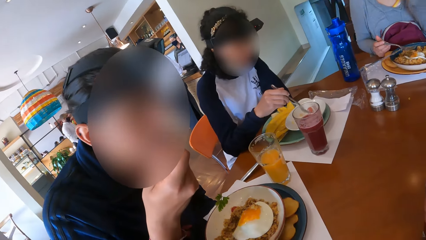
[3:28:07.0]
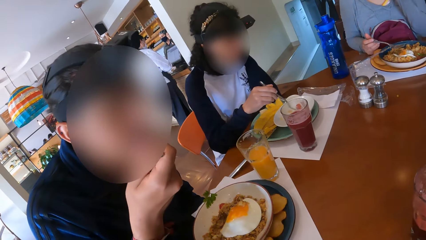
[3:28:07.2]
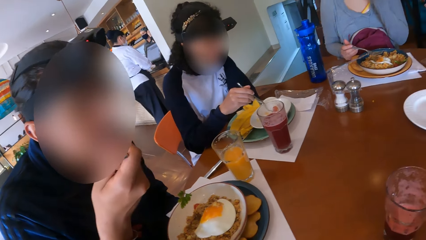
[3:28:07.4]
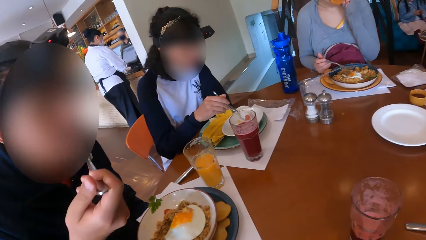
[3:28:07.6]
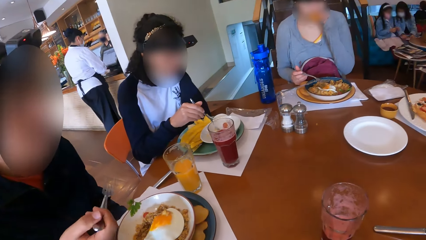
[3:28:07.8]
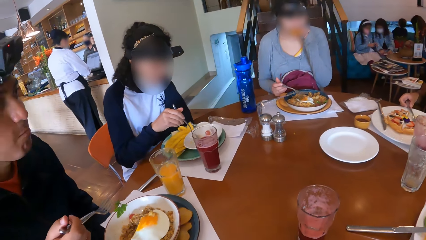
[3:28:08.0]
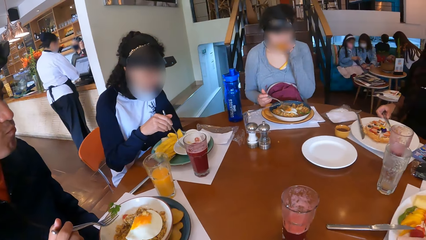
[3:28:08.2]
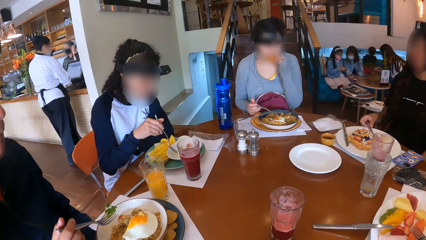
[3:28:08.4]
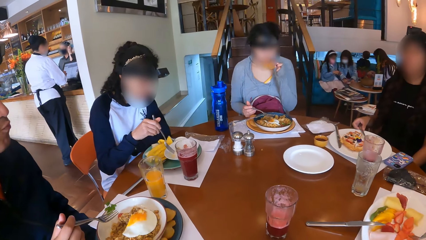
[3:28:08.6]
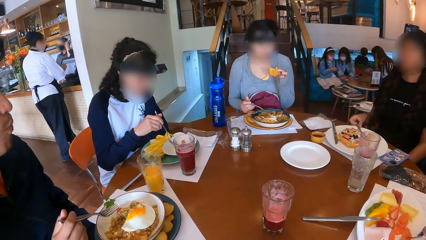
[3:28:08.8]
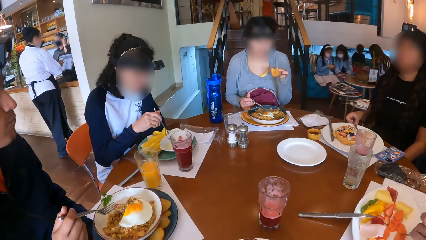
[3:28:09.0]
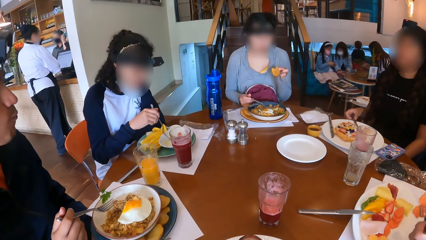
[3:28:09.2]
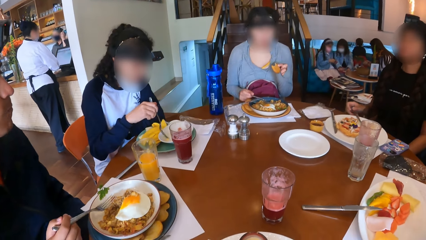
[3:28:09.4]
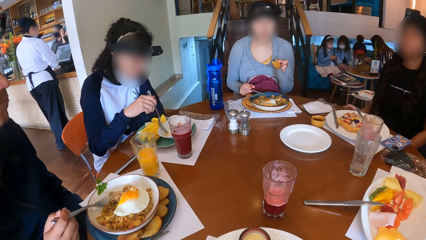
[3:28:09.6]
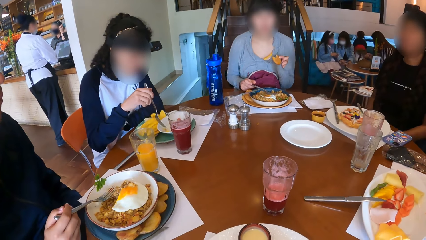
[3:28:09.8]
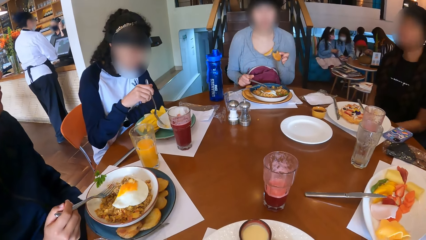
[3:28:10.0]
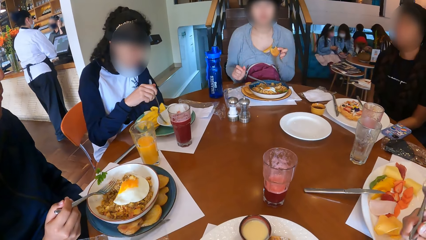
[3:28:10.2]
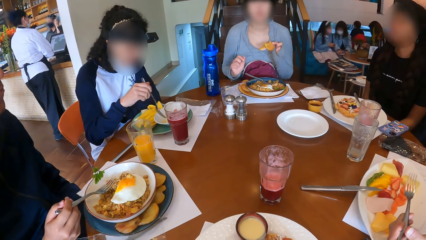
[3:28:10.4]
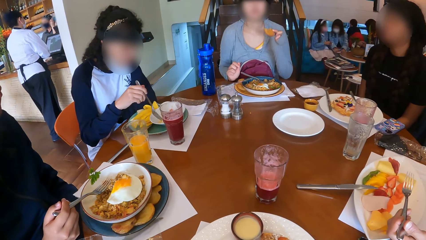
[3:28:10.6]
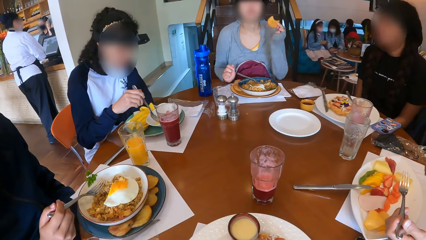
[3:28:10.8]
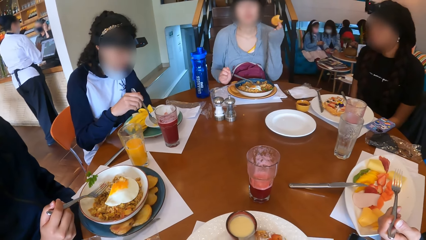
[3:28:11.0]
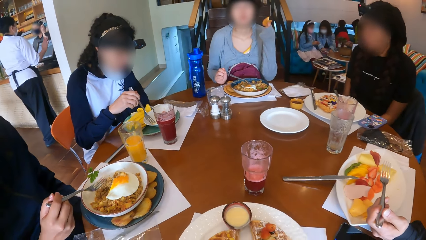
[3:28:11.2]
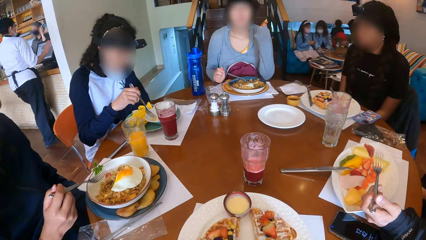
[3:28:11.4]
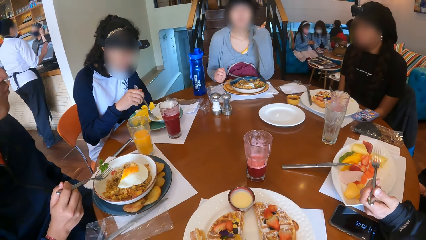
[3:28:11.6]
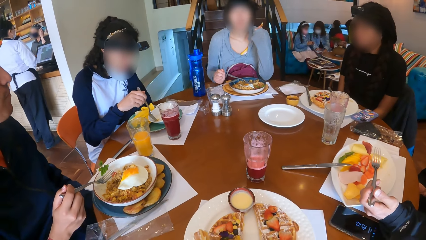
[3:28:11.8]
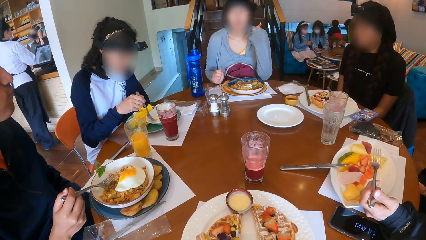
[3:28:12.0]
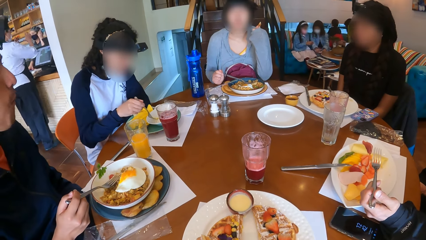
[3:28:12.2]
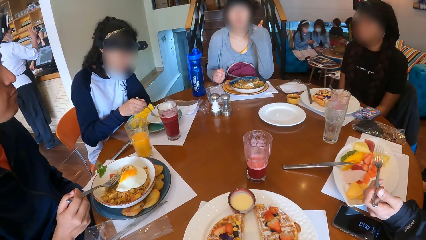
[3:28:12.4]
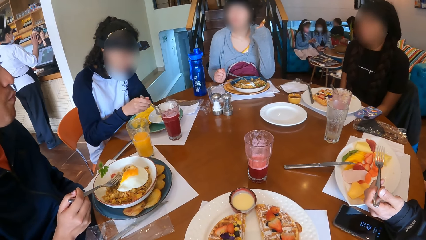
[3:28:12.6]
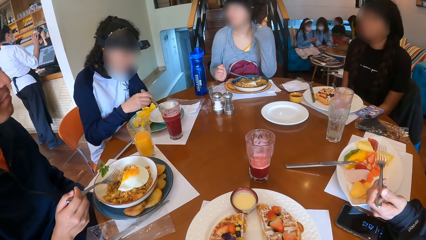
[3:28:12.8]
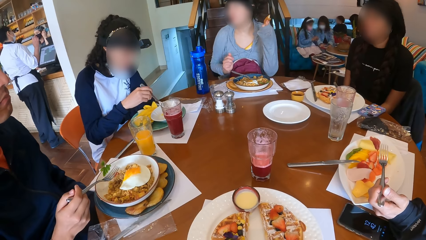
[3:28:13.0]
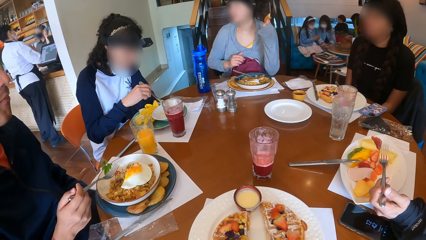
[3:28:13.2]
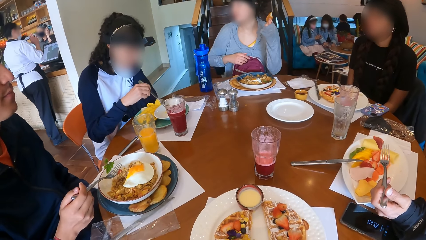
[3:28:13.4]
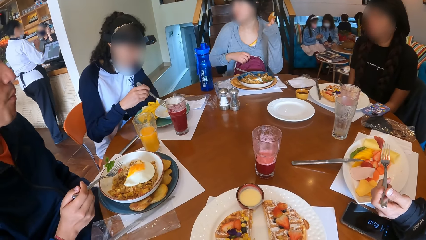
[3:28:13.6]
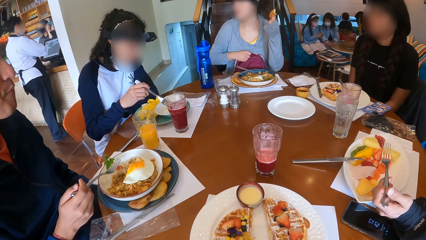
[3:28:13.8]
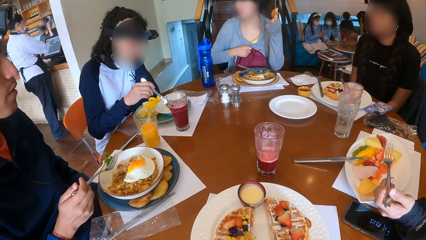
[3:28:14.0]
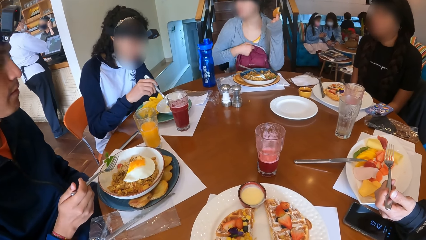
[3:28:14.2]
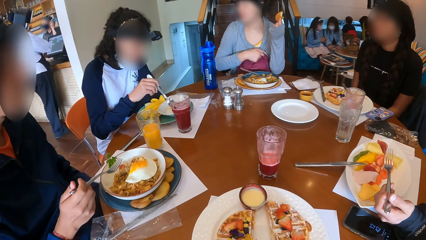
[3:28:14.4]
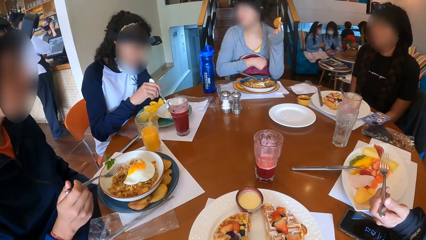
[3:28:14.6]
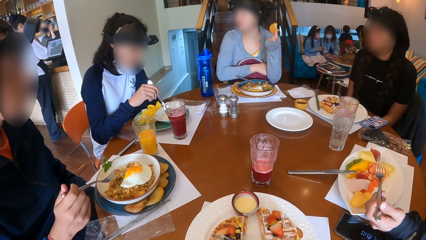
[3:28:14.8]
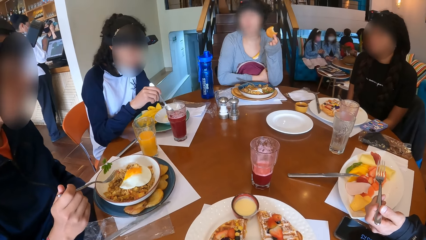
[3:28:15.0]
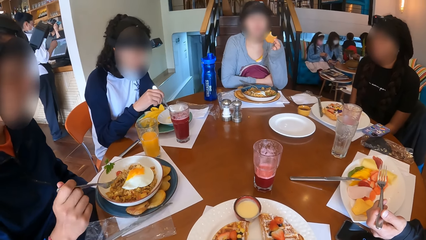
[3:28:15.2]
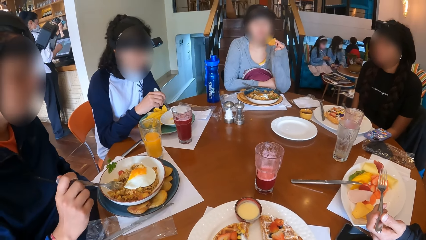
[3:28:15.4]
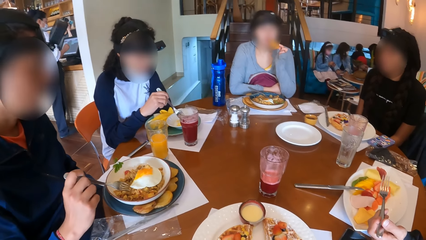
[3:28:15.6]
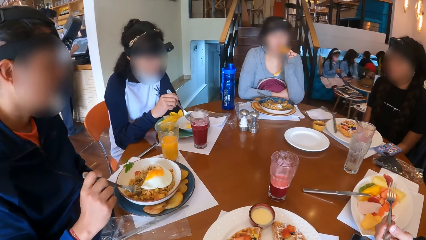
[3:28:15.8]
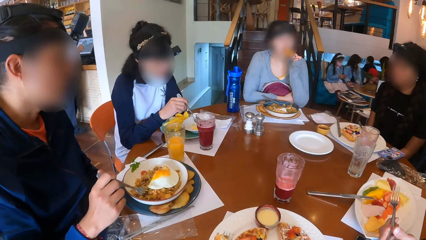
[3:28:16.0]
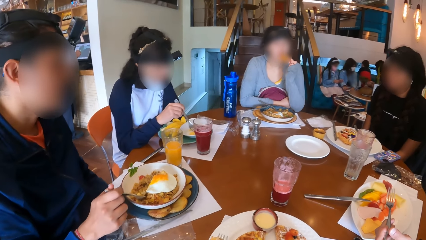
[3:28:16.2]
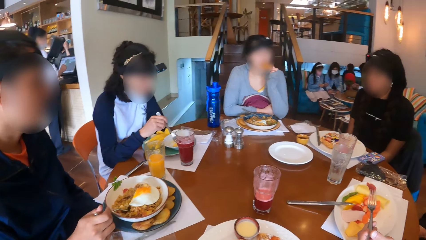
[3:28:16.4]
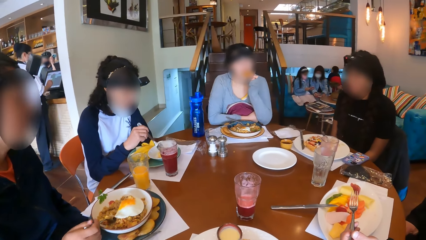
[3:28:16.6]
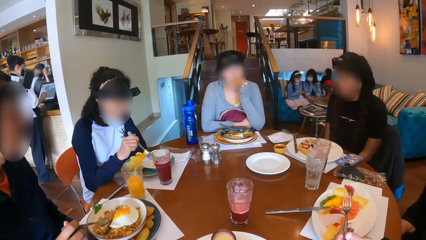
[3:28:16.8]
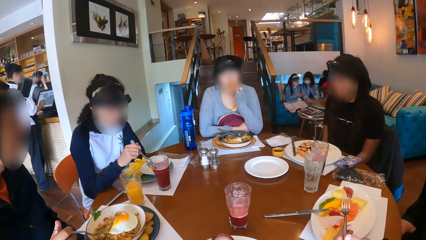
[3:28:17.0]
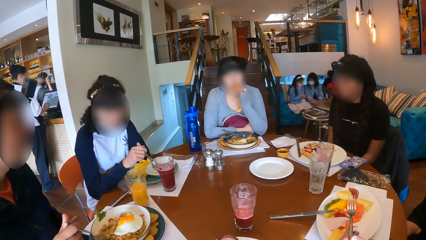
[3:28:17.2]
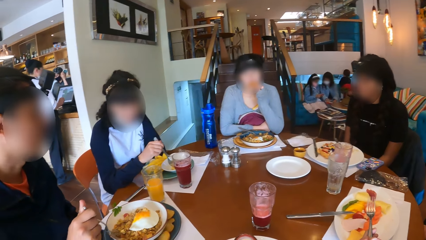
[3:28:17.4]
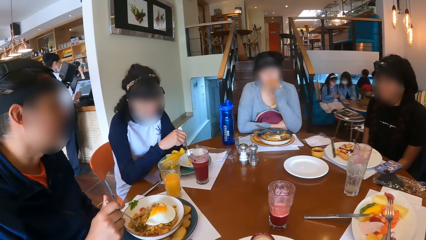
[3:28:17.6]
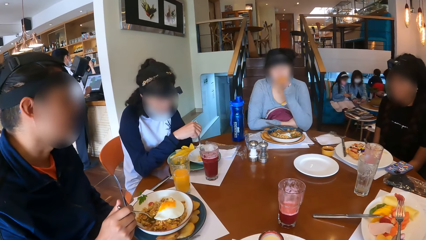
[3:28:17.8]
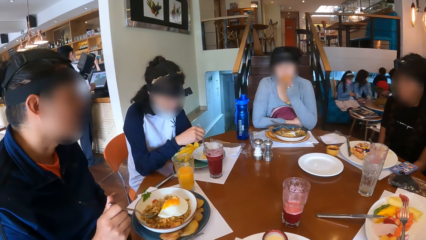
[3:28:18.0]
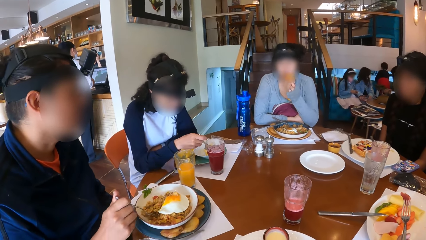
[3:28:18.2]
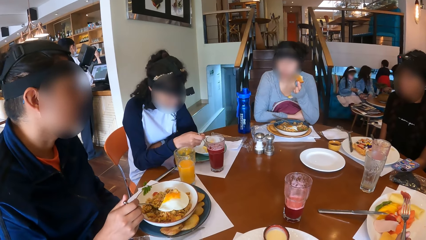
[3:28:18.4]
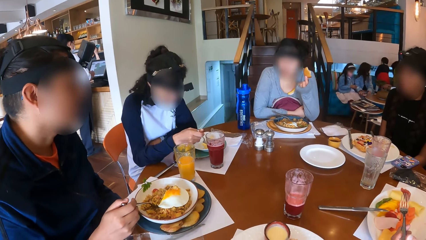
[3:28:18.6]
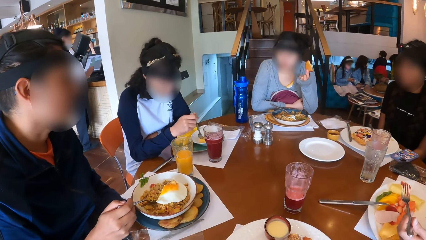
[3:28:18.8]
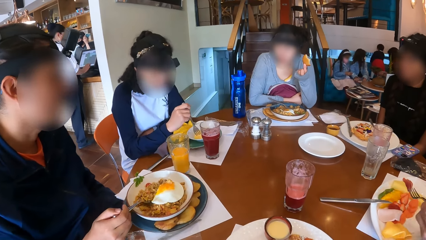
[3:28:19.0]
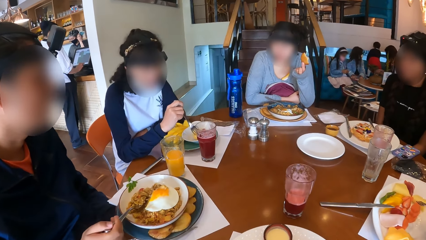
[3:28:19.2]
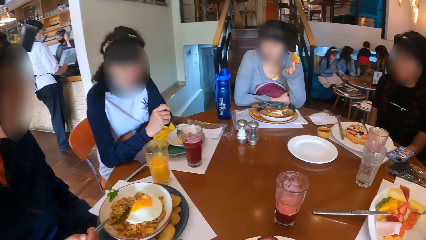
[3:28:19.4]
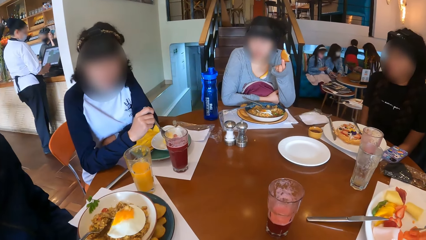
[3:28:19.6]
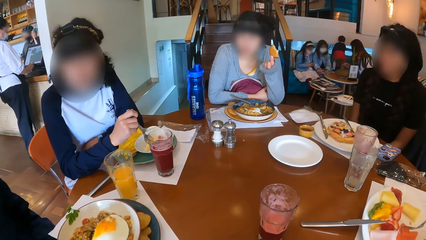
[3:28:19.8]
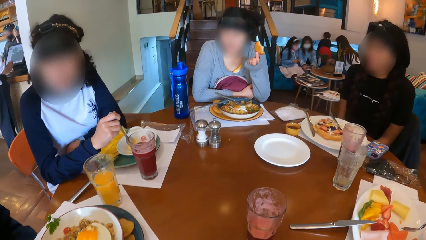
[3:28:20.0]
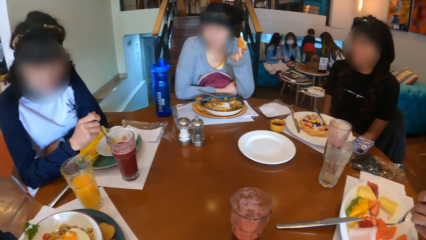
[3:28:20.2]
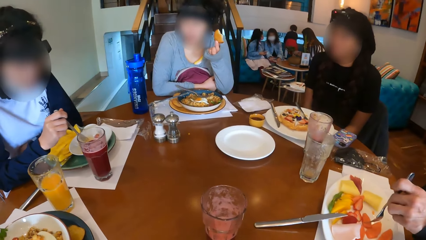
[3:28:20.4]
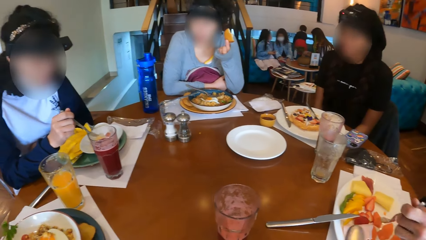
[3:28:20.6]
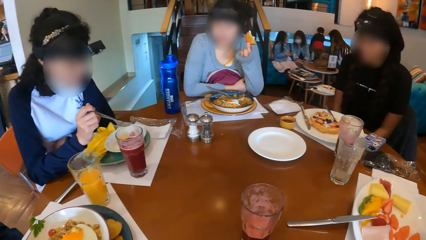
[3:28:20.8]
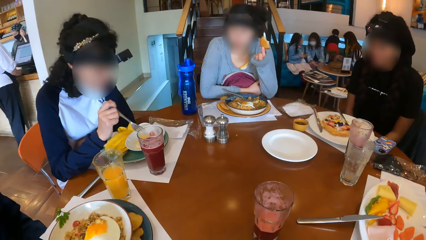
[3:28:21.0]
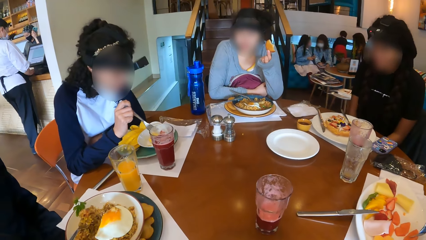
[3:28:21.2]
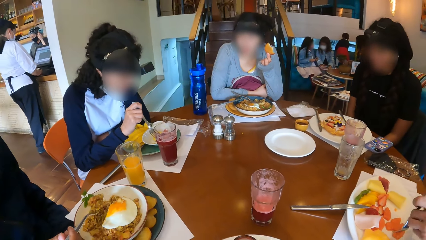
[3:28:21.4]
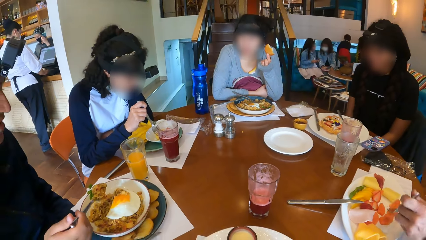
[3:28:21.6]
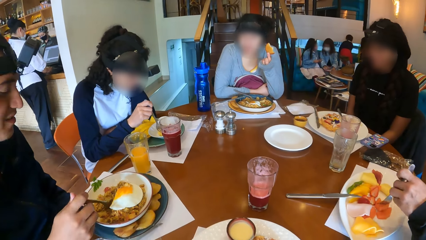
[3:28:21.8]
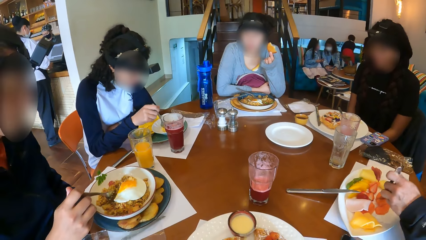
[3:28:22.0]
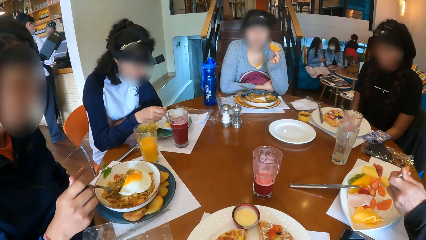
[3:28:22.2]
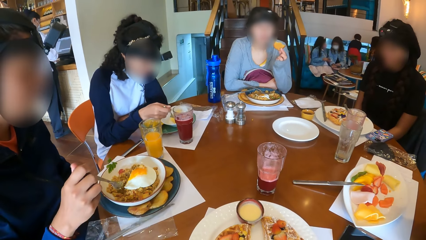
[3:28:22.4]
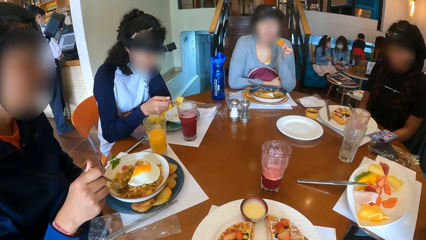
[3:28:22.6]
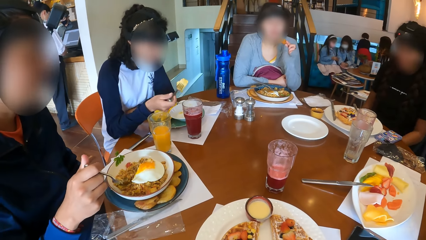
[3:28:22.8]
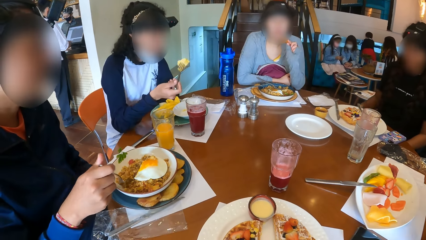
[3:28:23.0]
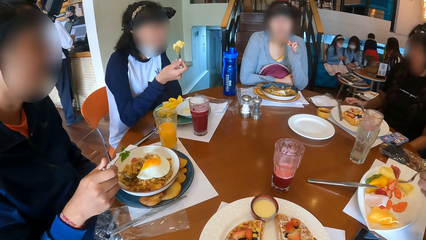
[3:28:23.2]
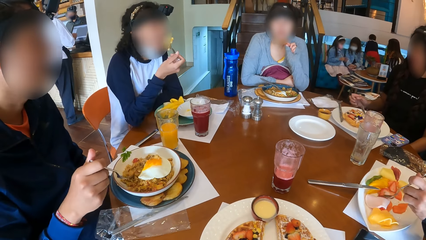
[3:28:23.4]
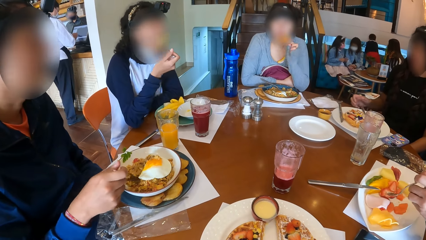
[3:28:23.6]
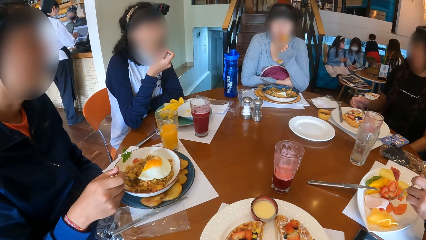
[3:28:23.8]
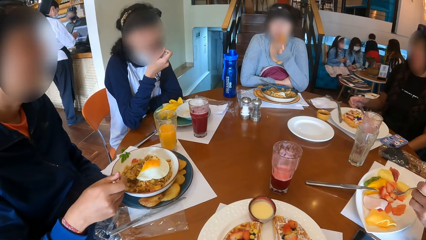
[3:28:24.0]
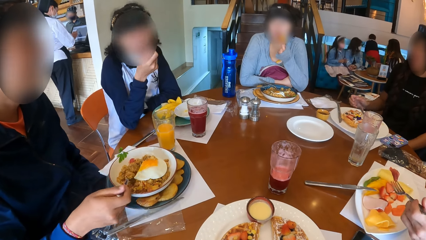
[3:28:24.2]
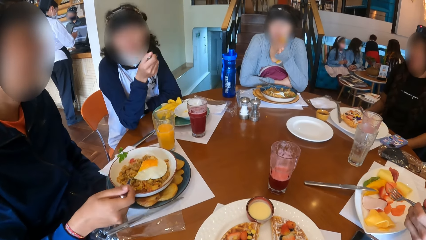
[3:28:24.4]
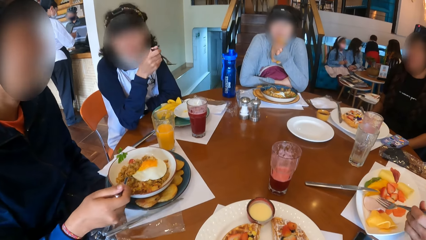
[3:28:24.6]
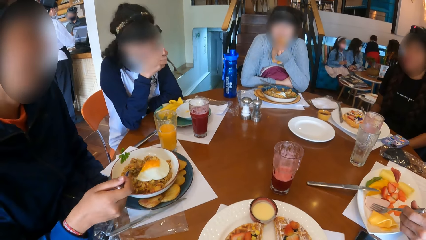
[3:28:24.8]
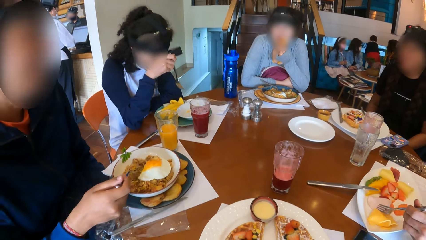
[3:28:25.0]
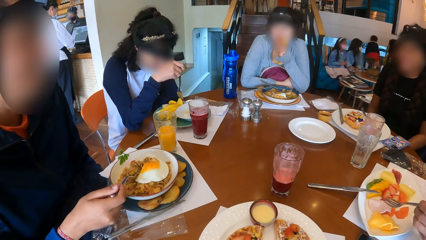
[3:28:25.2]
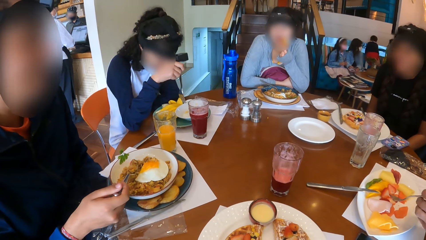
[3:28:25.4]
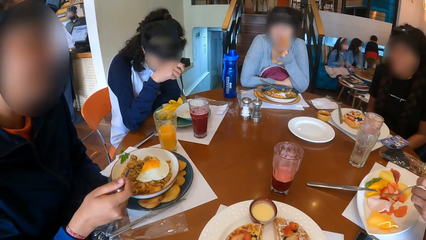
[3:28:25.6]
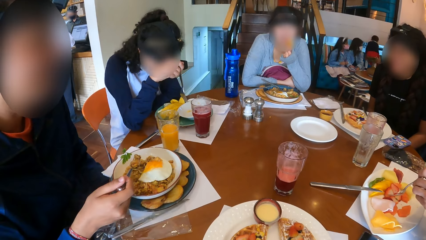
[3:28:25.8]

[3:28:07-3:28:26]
The third woman eats the cookie in her left hand. The first man picks up the strawberry from the plate with the fork in his left hand. The third woman removes her right hand from the fork in the plate, adjusts a bag on her thigh with her right hand, and eats the cookie in her left hand. The second man picks up a fork full of porridge from the plate with his right hand. The first woman picks up a pawpaw from the plate with the fork in her right hand. The first man picks up the strawberry from the plate with the fork in his left hand. The second man places the fork full of porridge on the plate with his right hand. The first woman picks up a pawpaw from the plate with the fork in her right hand. The first man picks up the strawberry from the plate with the fork in his left hand. The second woman places her right hand on the table. The first woman eats the pawpaw on the fork in her right hand. The second man picks up a fork full of porridge from the plate with his right hand.
